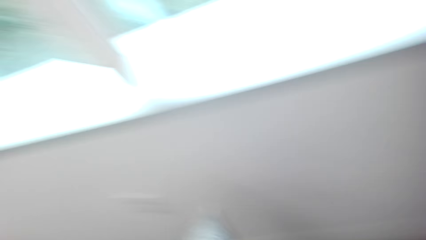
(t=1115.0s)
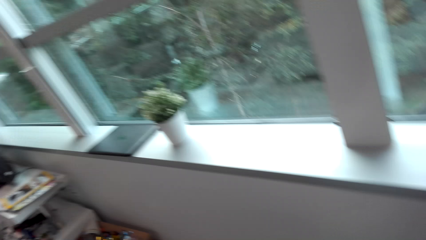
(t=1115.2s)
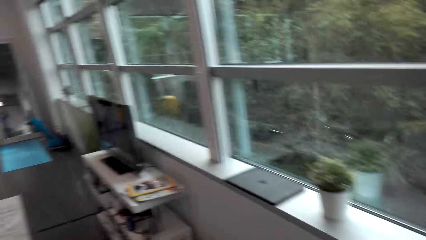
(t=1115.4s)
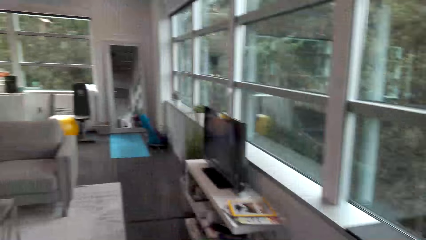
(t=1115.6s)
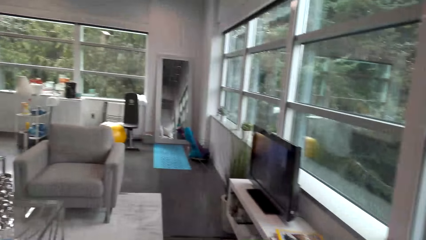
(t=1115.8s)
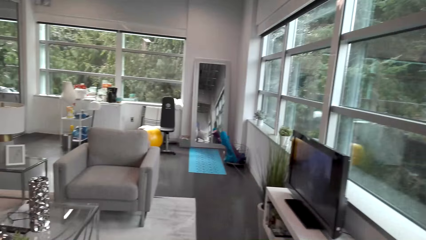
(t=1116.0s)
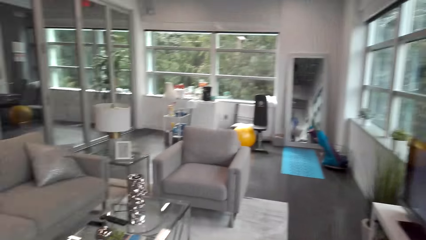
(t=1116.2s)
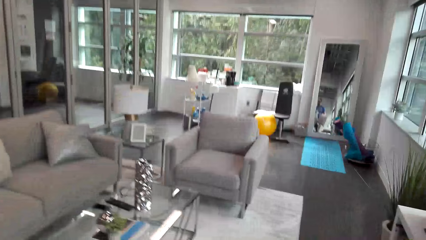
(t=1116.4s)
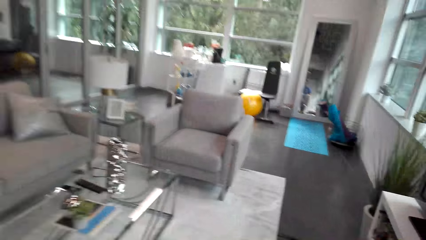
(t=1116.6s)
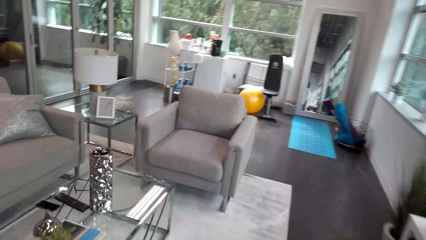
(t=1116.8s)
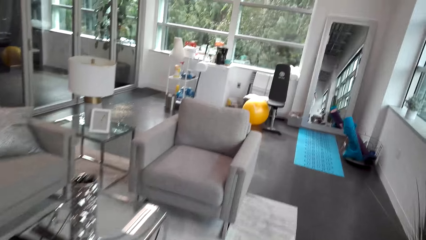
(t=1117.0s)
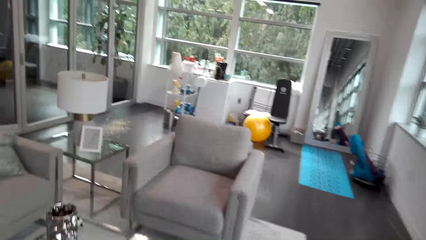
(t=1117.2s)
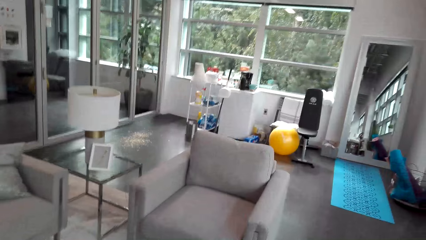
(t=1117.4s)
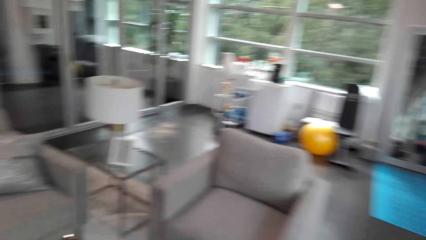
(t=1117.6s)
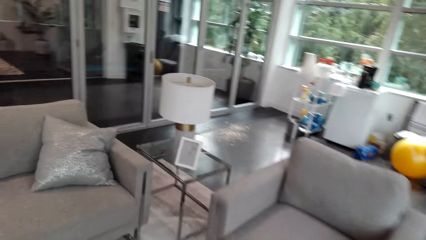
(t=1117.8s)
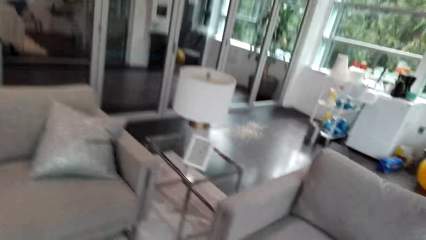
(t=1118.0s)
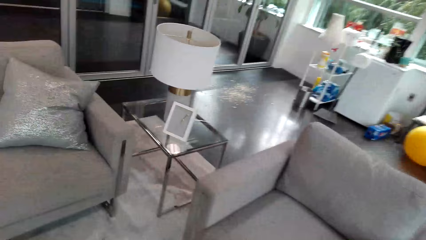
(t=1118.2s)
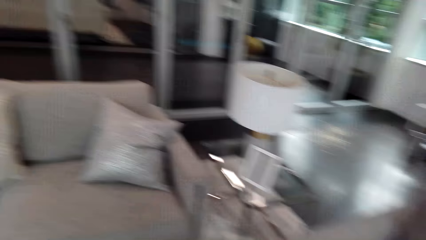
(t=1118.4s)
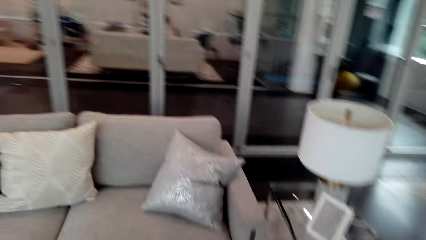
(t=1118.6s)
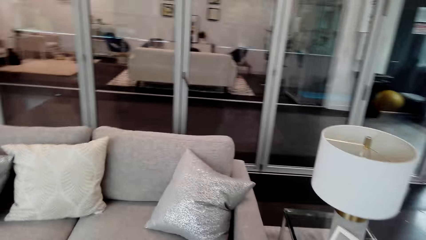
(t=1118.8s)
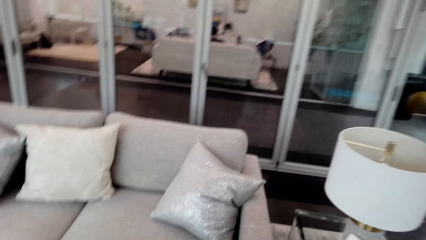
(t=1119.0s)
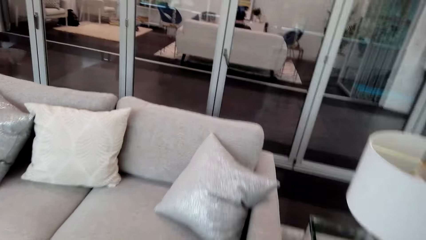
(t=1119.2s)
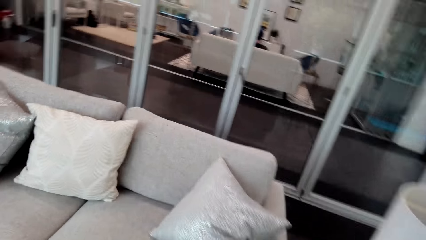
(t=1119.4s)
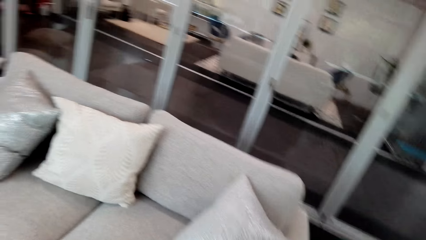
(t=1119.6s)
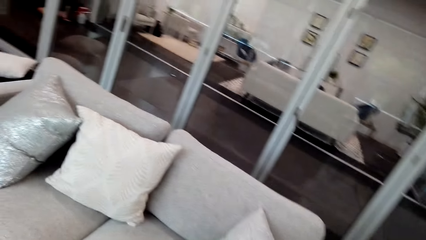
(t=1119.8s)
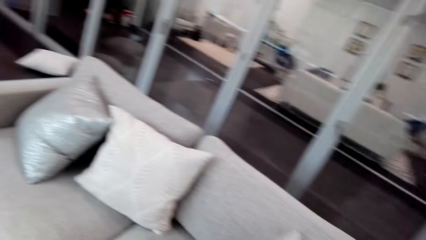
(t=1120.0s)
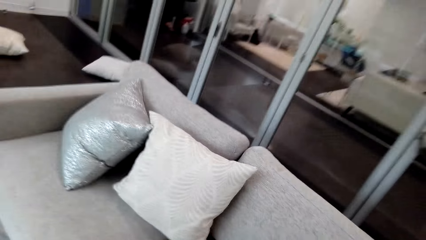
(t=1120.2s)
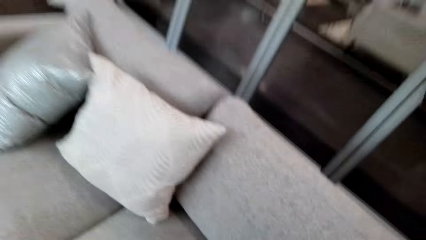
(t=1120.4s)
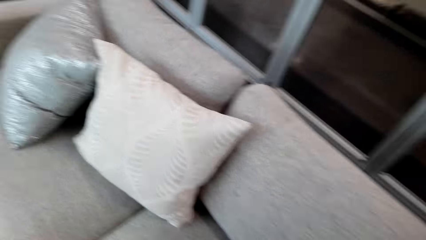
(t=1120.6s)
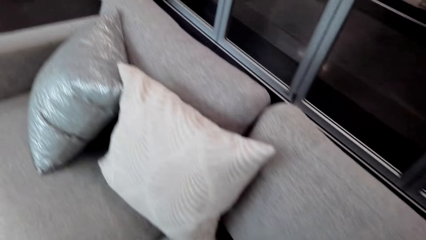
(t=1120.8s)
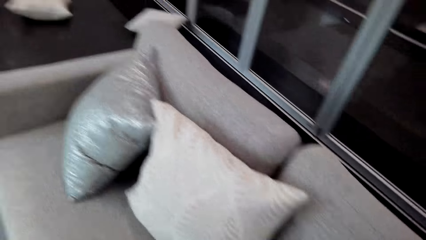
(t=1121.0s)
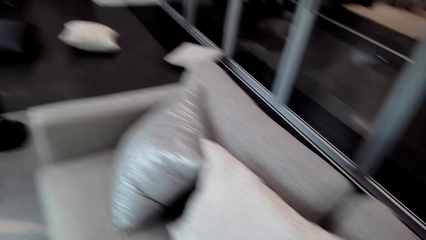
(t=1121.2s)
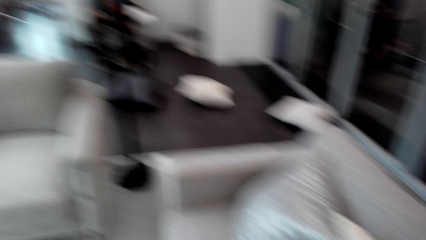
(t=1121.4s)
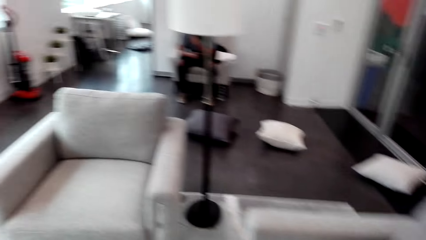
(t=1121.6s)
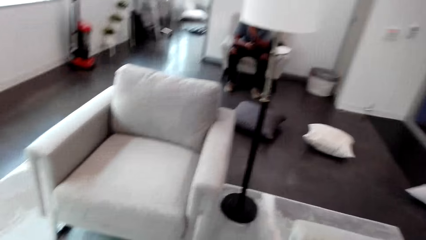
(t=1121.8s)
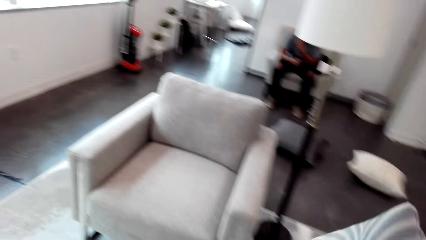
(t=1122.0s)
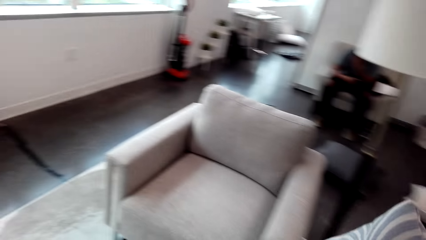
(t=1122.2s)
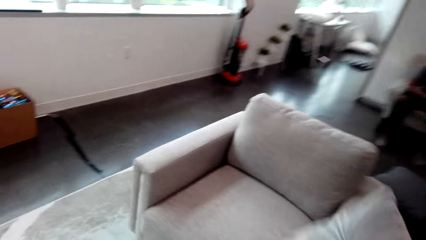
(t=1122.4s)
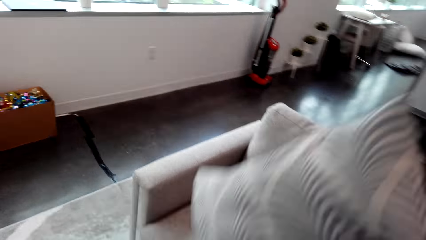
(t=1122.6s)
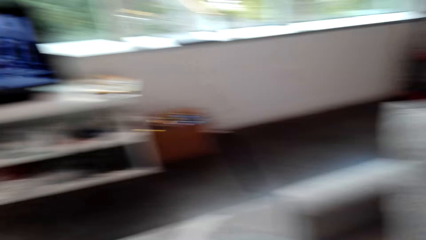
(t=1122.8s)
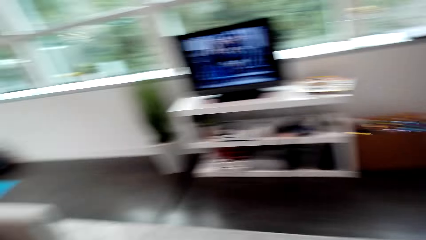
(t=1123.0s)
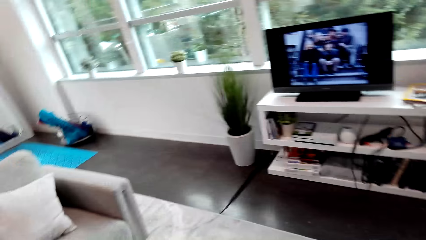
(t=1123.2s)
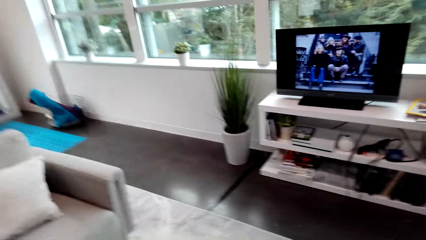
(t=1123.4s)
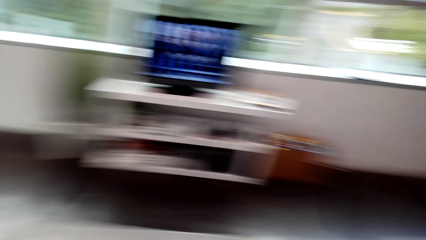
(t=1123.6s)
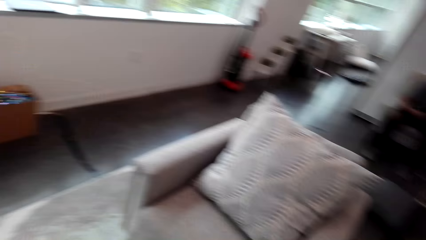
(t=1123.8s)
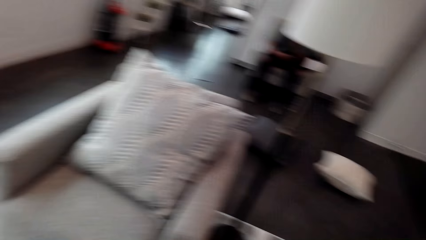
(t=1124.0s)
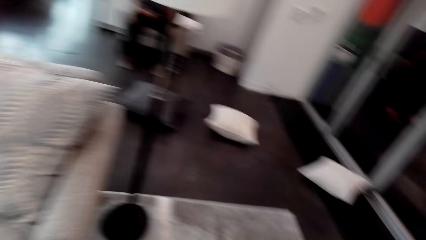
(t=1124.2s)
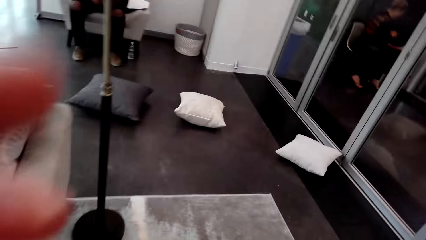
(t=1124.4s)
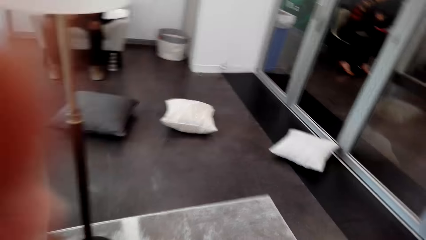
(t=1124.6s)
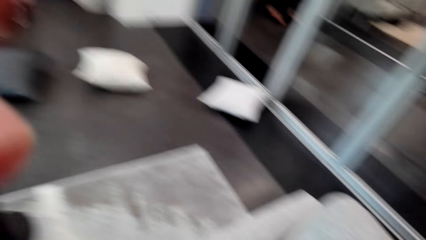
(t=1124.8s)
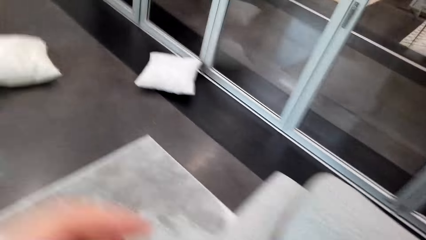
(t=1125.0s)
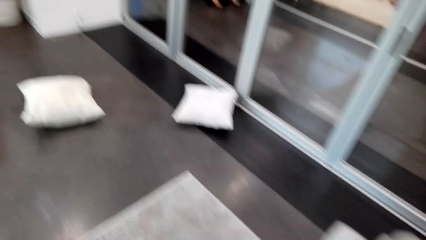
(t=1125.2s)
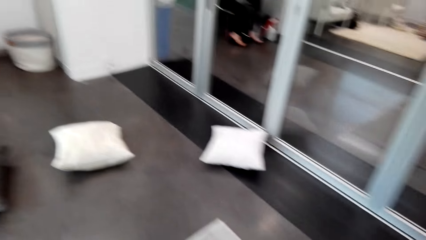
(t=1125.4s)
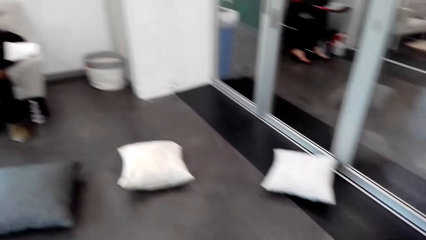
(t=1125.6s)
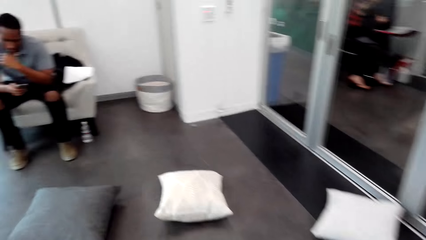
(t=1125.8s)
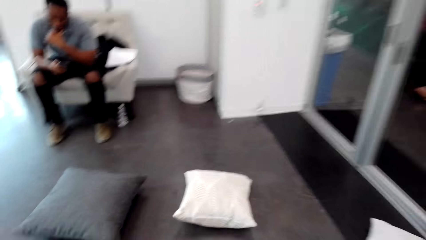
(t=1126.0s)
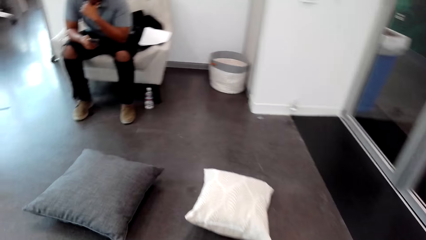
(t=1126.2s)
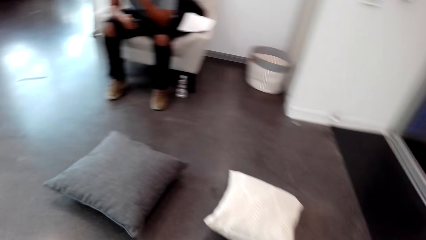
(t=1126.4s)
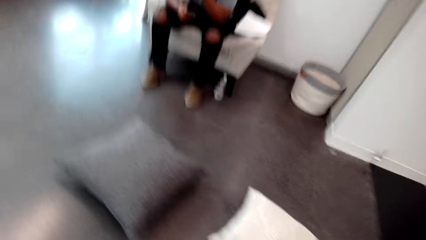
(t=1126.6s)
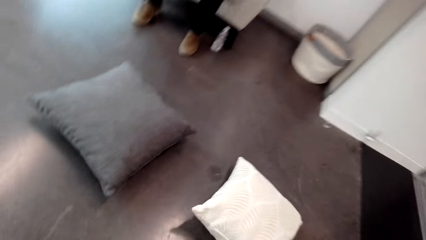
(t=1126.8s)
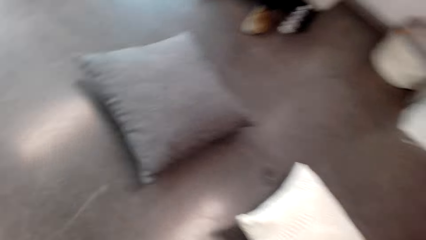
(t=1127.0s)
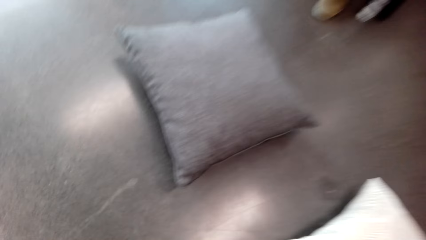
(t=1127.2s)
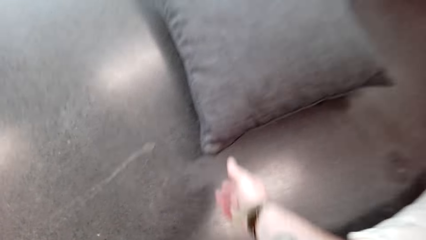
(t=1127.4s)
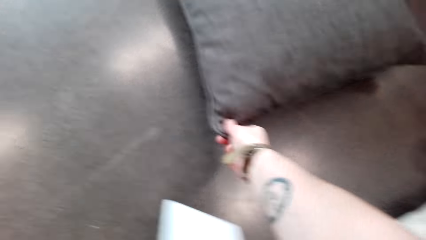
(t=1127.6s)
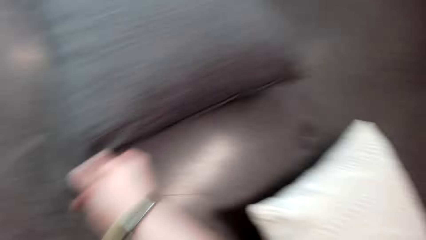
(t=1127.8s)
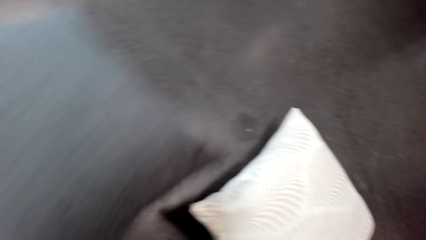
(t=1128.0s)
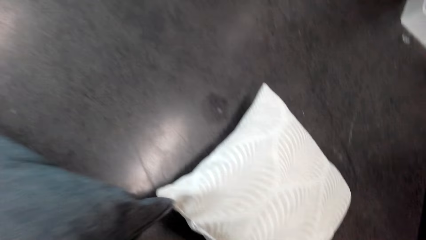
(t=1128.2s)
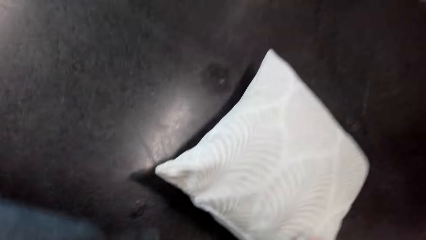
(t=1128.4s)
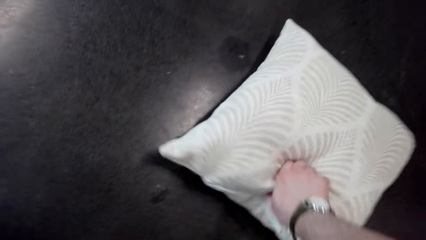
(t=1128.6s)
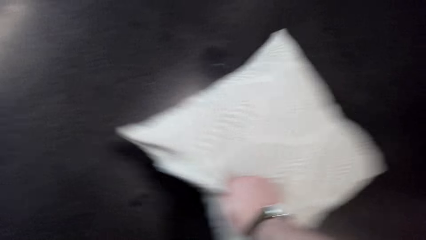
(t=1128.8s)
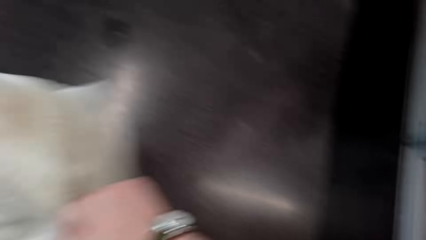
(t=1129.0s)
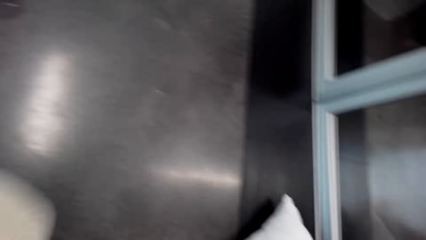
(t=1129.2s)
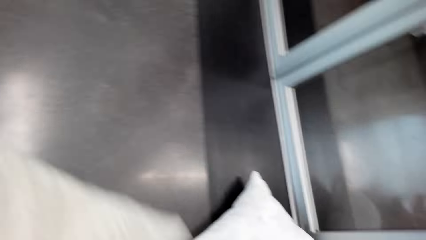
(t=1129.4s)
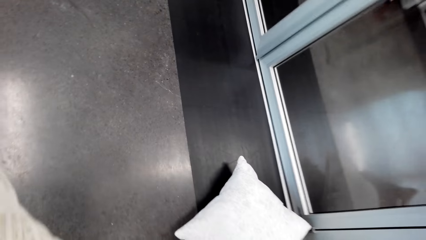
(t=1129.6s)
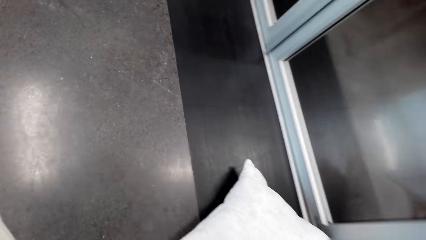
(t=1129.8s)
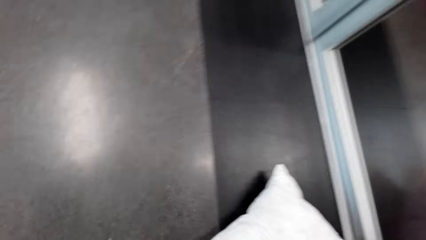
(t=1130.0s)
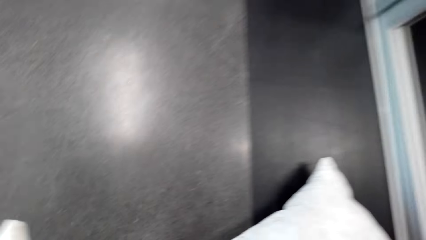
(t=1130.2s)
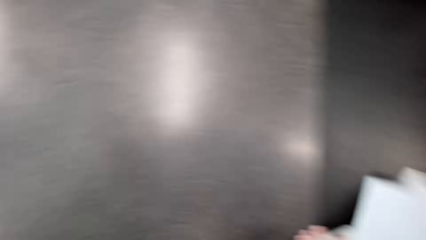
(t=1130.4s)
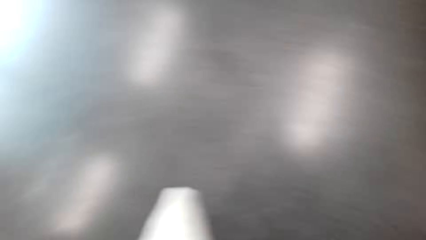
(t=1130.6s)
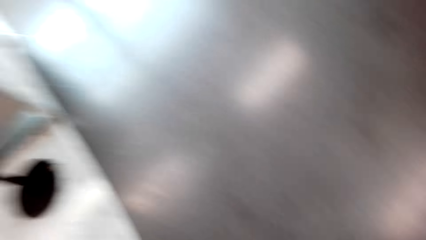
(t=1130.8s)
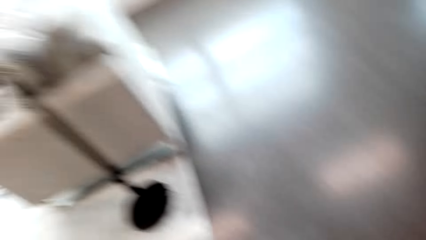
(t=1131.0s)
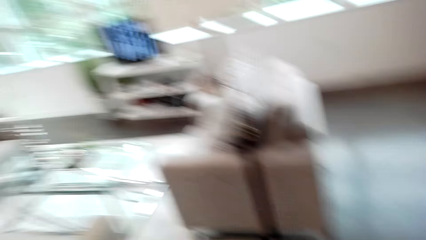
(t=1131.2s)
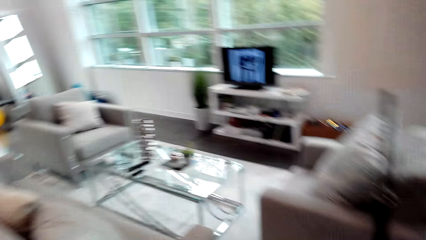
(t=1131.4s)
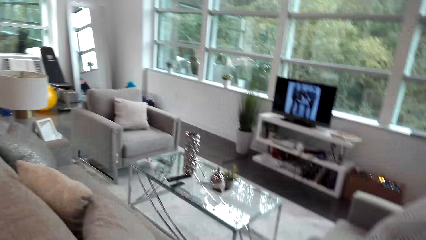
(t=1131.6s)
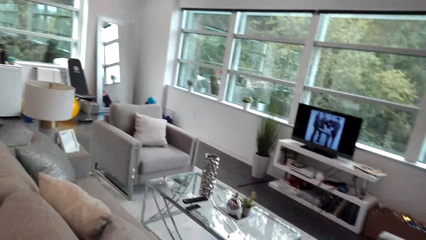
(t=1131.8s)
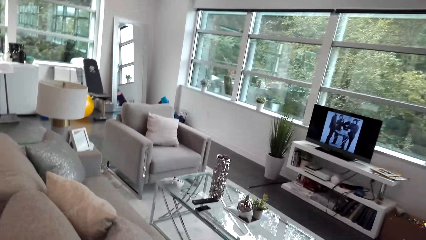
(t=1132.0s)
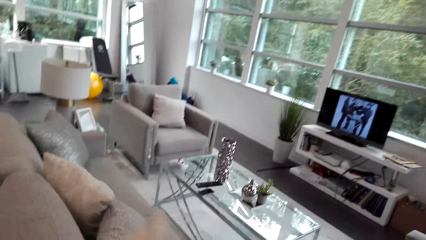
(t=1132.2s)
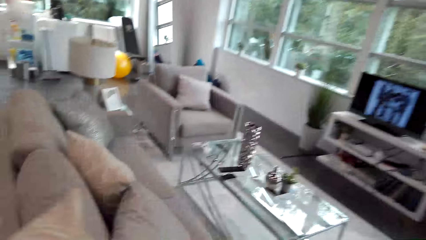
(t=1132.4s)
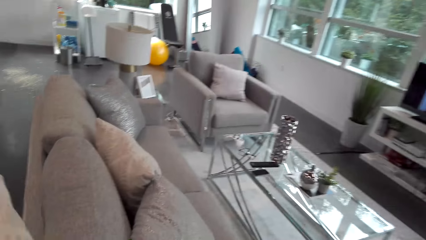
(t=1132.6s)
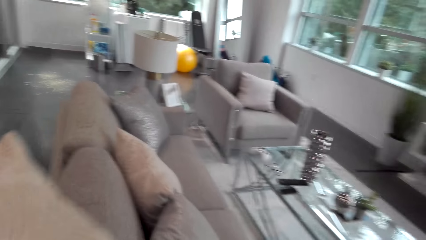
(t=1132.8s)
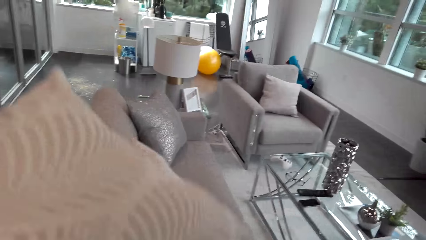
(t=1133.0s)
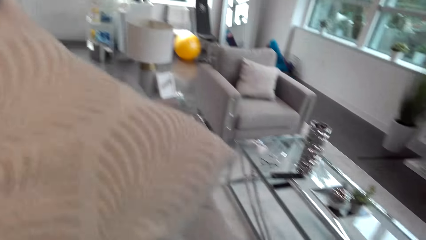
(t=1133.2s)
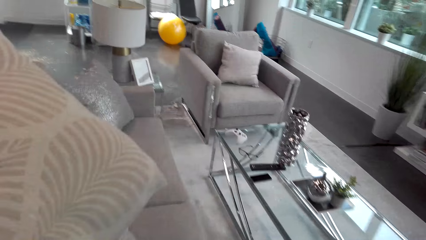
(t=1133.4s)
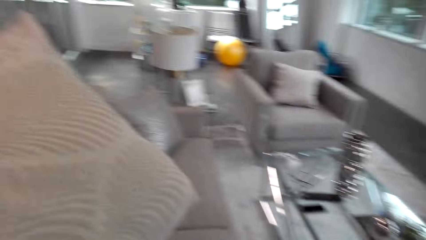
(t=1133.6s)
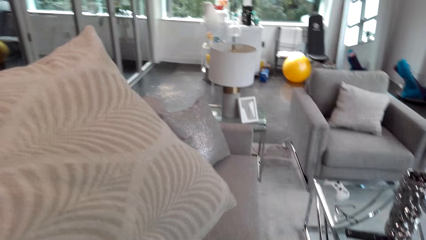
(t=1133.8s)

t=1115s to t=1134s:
The camera wearer walks around. They carry the pillows to the couch. They drop the pillows on the couch. They walk towards the other pillows on the floor. They adjust the camera. They walk around. A man sits in the room near the wall. The camera wearer collects the pillows on the floor. They walk around and carry the pillows to the couch.
